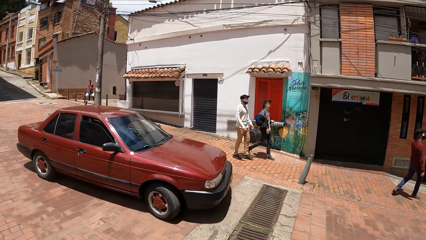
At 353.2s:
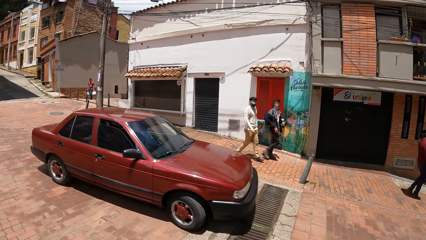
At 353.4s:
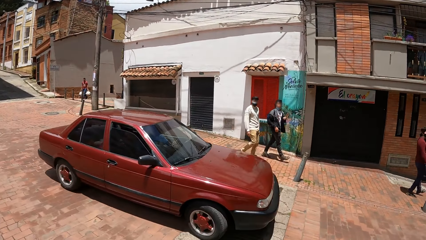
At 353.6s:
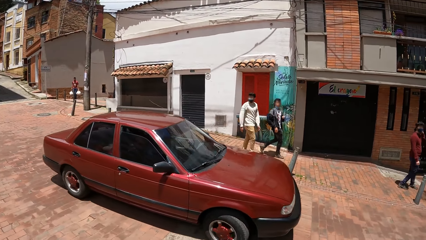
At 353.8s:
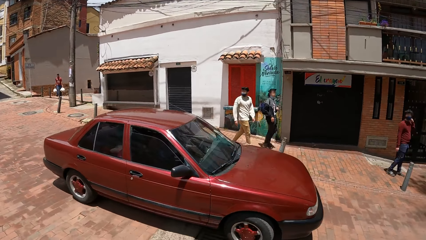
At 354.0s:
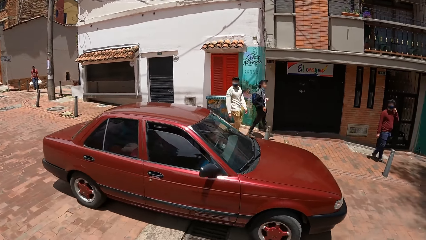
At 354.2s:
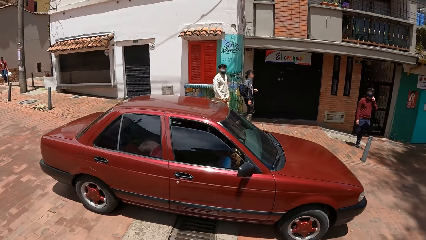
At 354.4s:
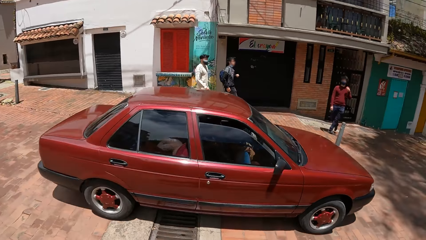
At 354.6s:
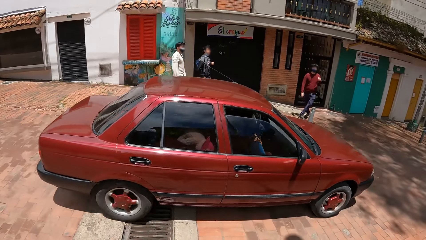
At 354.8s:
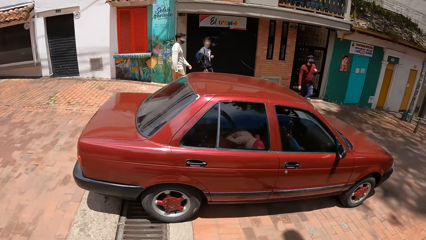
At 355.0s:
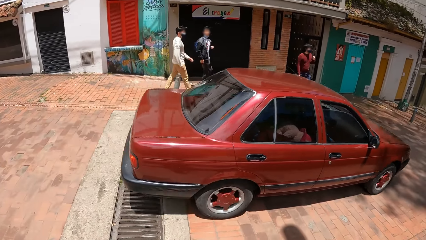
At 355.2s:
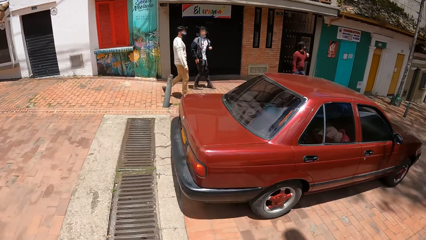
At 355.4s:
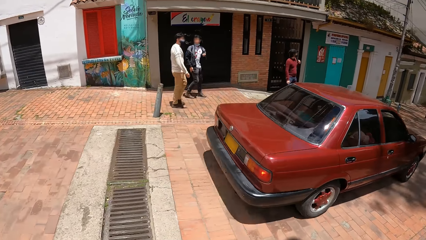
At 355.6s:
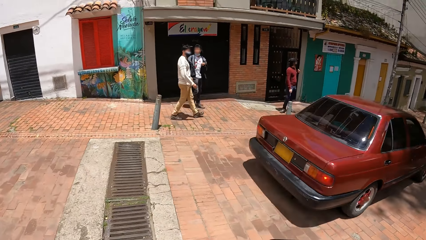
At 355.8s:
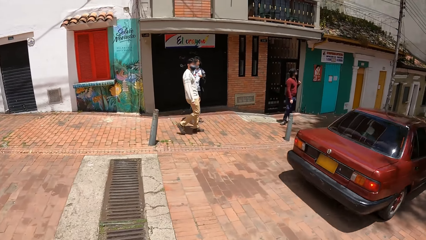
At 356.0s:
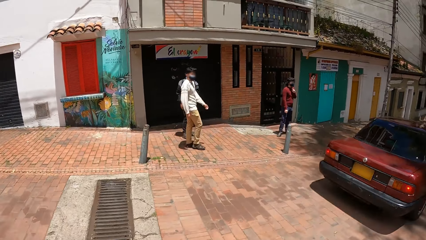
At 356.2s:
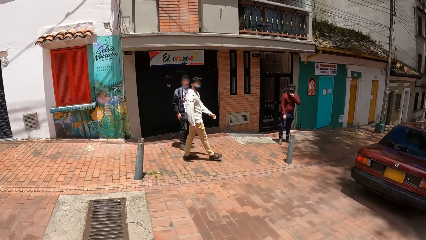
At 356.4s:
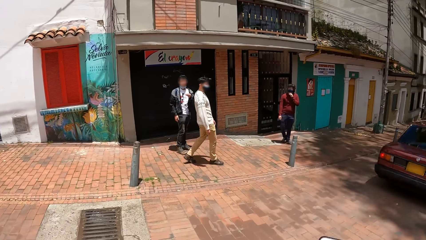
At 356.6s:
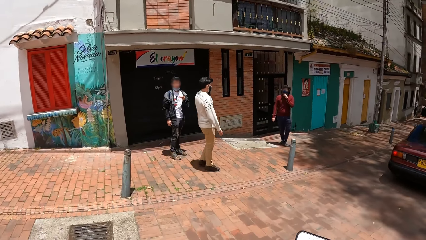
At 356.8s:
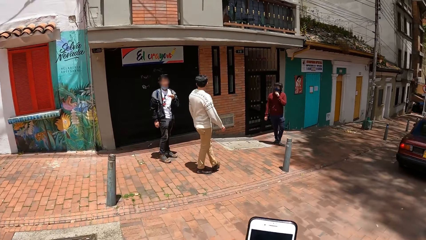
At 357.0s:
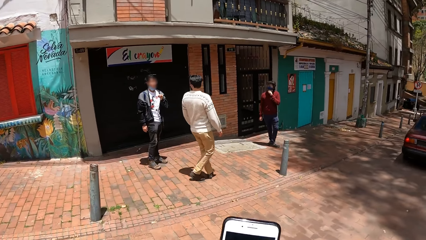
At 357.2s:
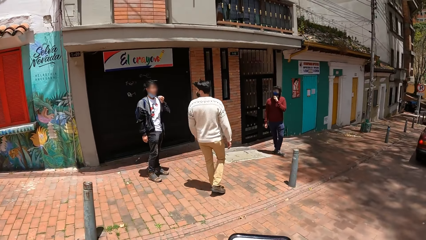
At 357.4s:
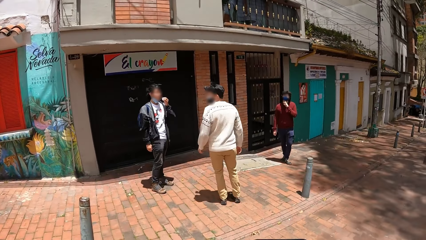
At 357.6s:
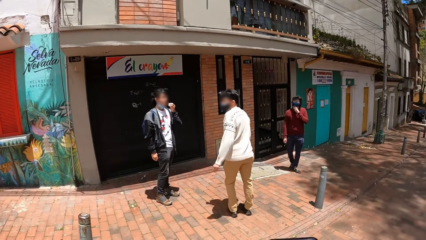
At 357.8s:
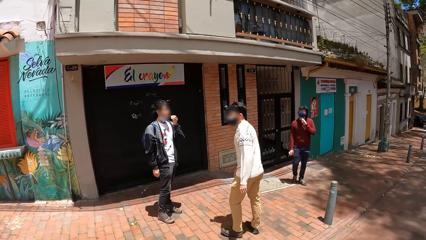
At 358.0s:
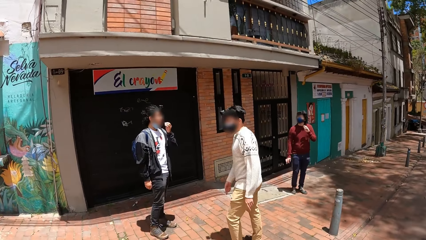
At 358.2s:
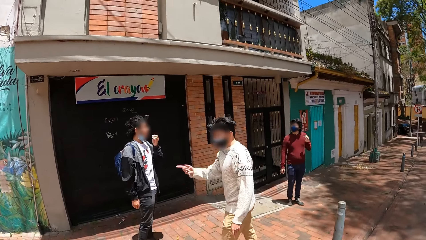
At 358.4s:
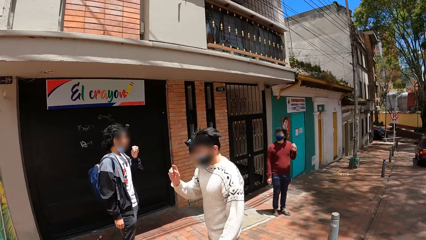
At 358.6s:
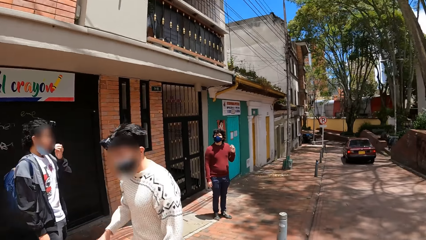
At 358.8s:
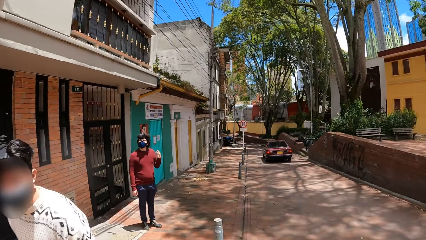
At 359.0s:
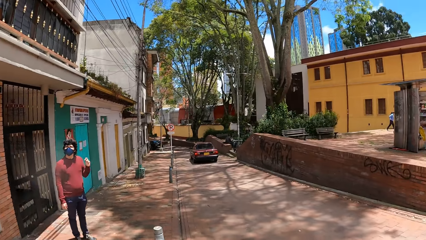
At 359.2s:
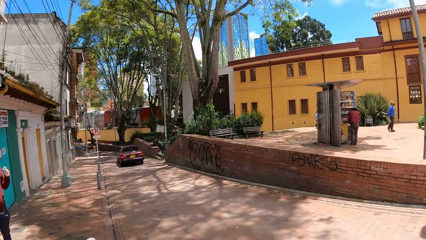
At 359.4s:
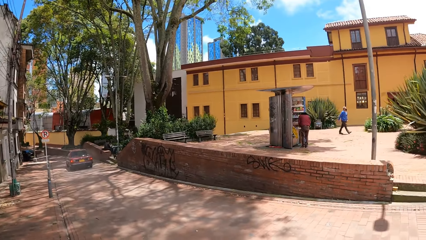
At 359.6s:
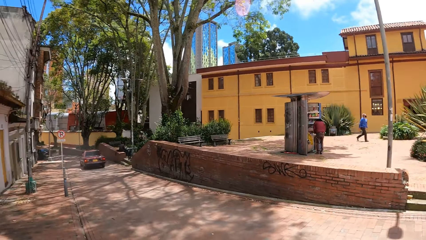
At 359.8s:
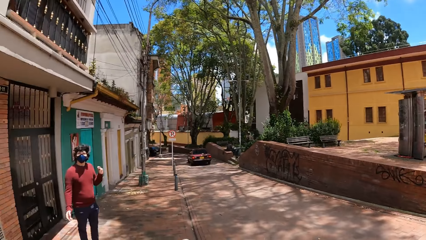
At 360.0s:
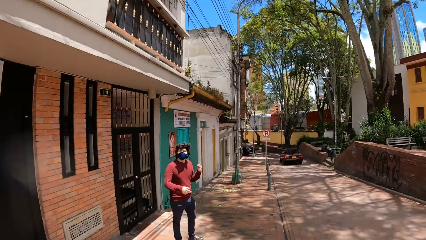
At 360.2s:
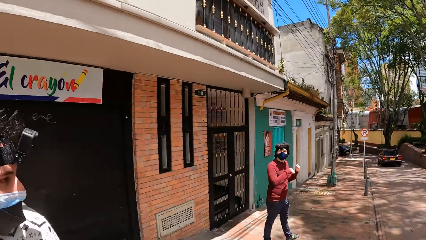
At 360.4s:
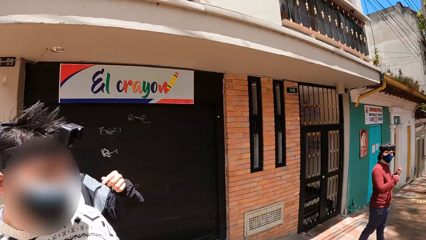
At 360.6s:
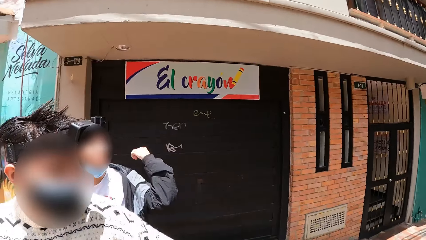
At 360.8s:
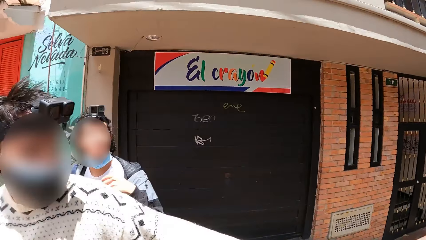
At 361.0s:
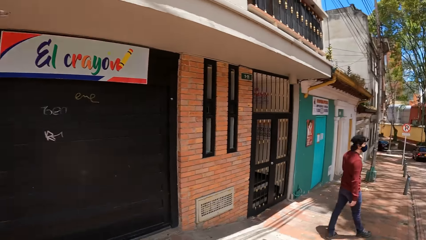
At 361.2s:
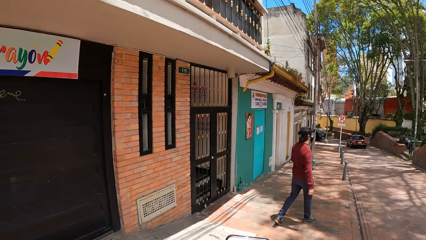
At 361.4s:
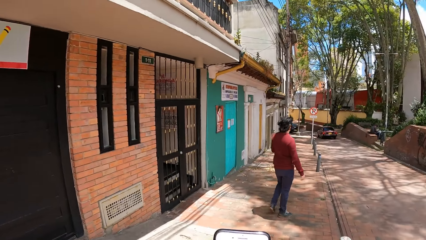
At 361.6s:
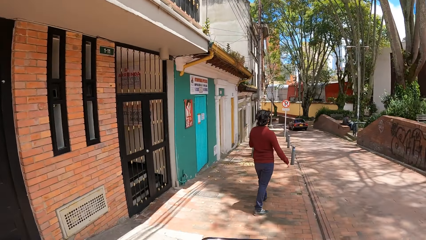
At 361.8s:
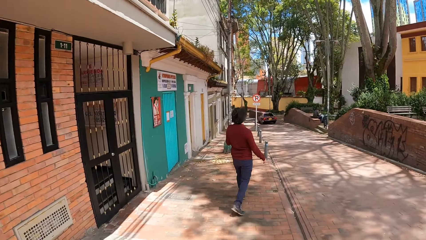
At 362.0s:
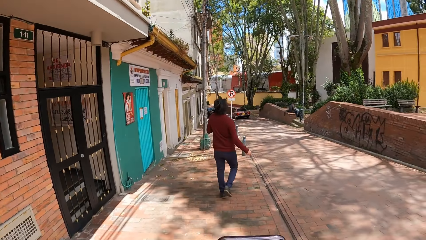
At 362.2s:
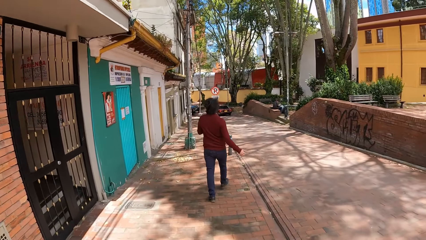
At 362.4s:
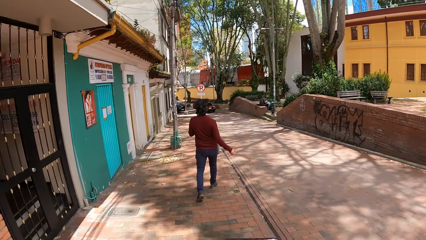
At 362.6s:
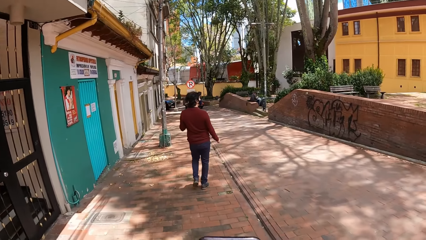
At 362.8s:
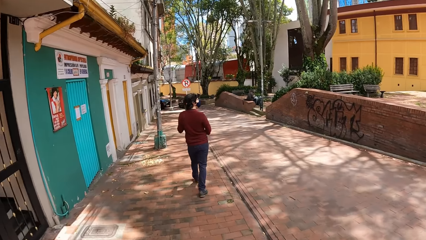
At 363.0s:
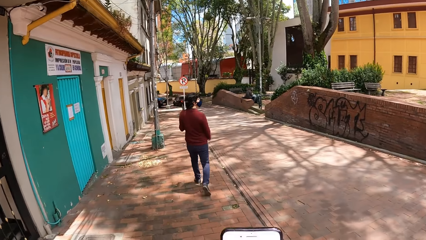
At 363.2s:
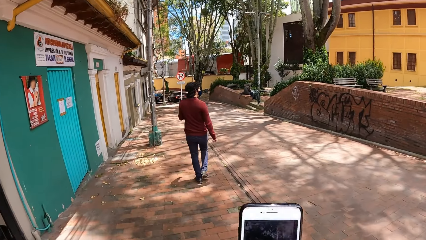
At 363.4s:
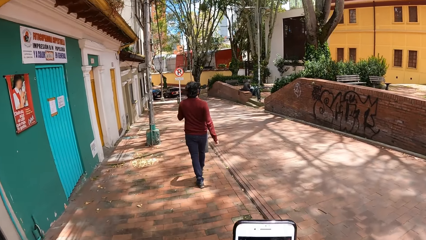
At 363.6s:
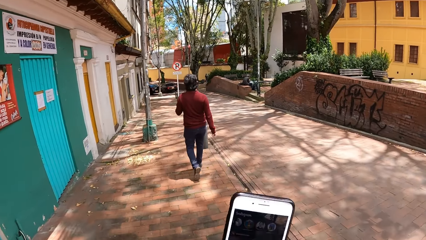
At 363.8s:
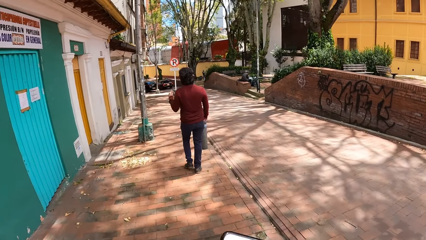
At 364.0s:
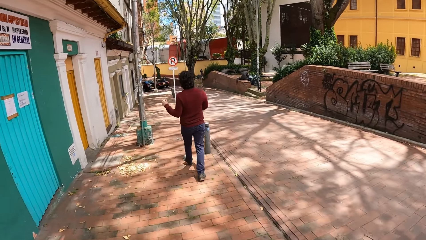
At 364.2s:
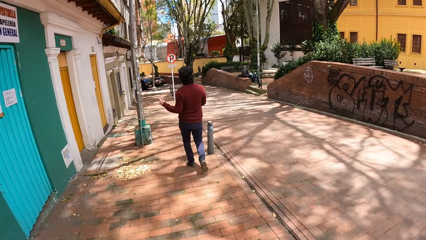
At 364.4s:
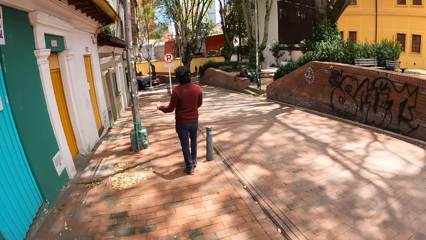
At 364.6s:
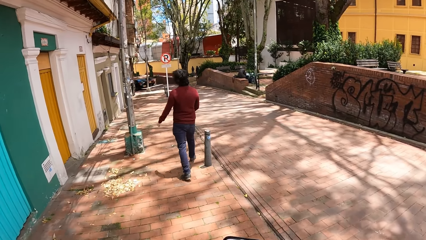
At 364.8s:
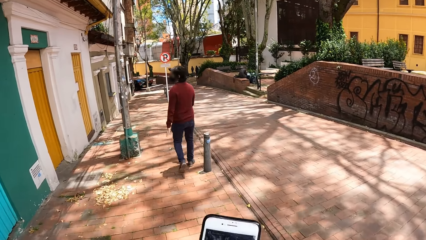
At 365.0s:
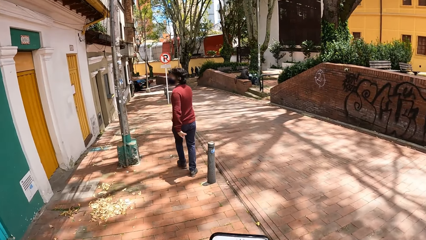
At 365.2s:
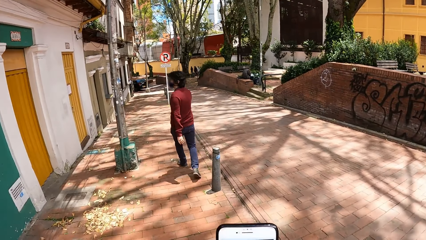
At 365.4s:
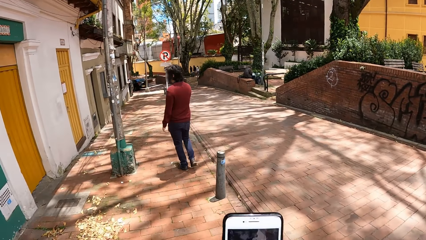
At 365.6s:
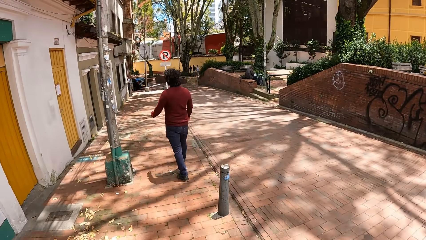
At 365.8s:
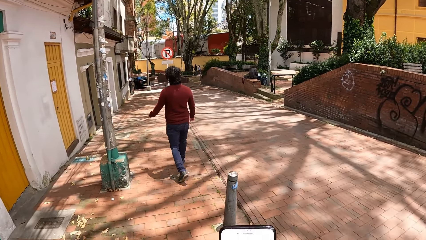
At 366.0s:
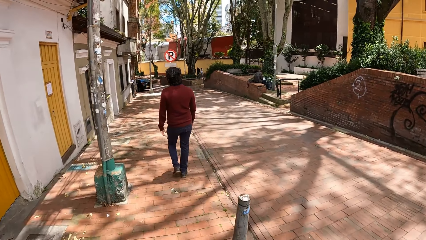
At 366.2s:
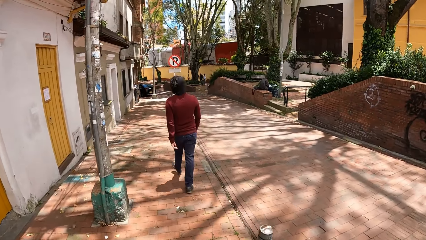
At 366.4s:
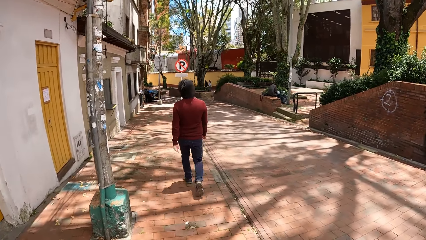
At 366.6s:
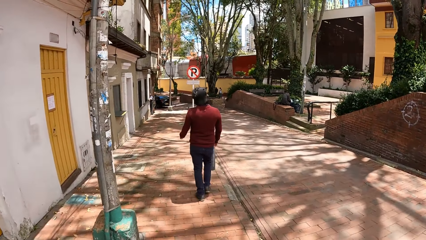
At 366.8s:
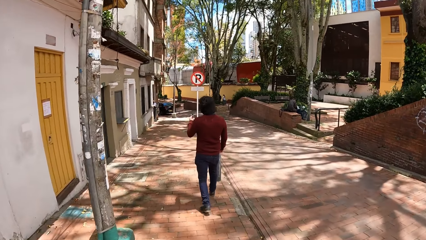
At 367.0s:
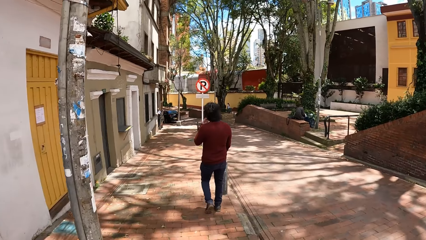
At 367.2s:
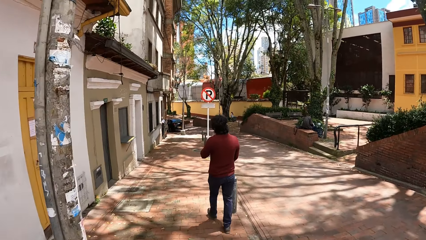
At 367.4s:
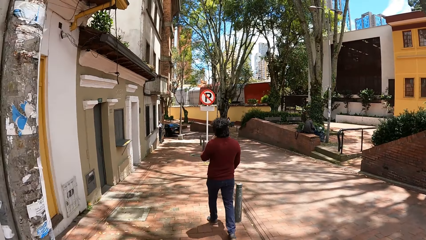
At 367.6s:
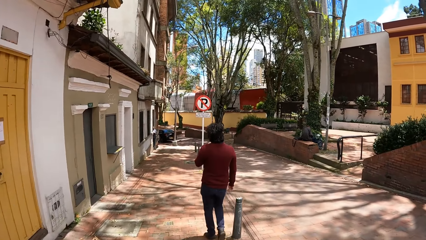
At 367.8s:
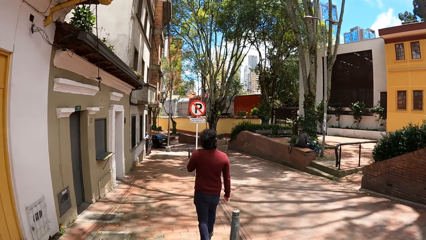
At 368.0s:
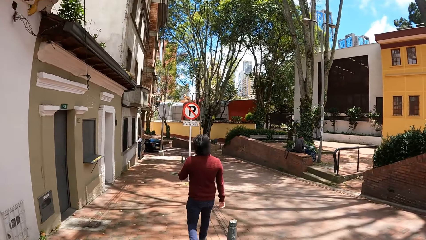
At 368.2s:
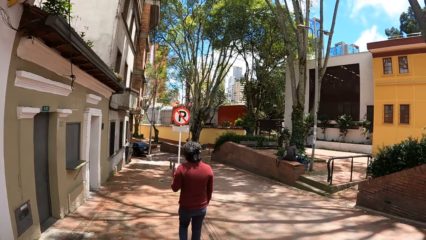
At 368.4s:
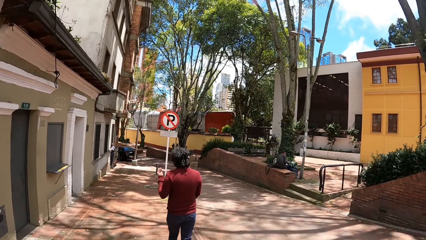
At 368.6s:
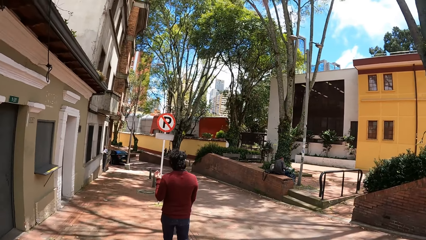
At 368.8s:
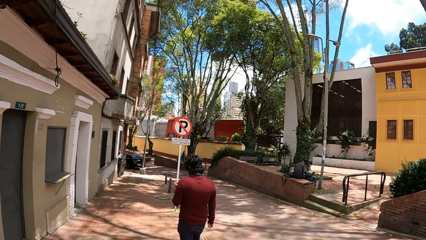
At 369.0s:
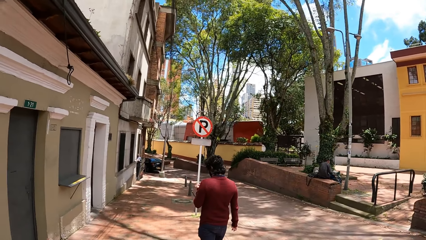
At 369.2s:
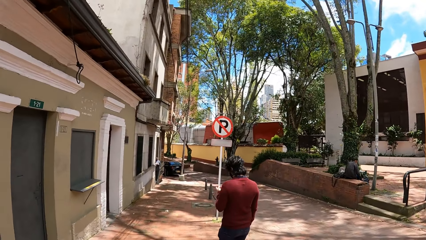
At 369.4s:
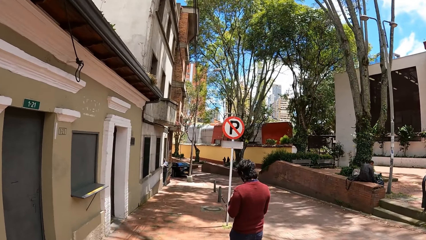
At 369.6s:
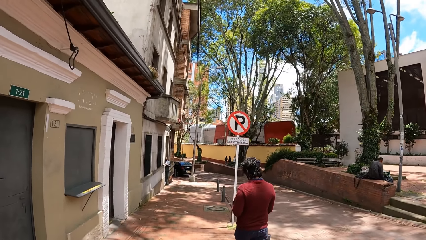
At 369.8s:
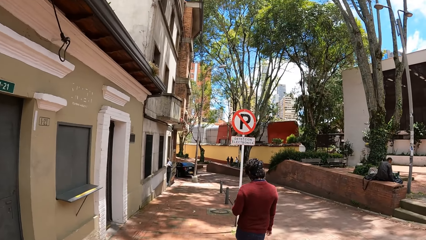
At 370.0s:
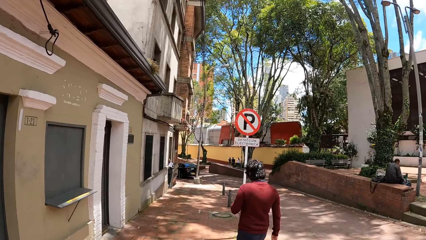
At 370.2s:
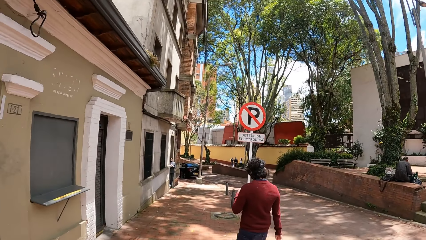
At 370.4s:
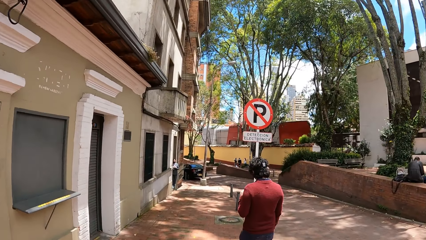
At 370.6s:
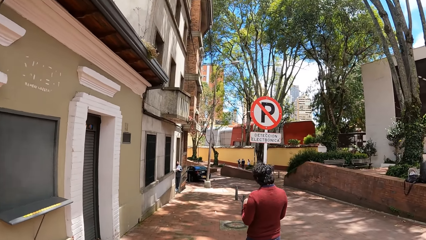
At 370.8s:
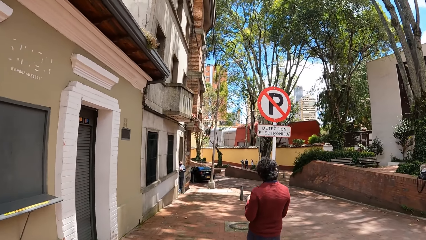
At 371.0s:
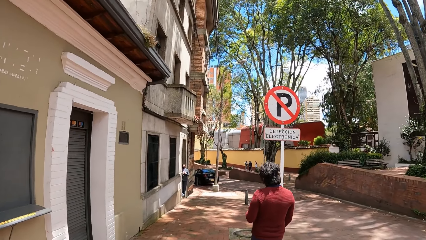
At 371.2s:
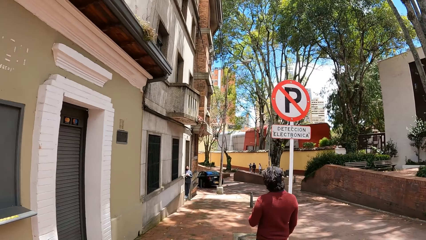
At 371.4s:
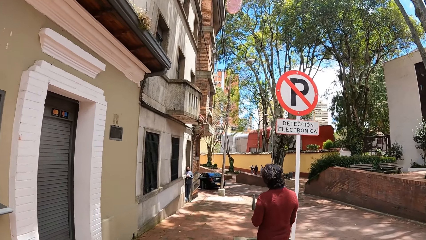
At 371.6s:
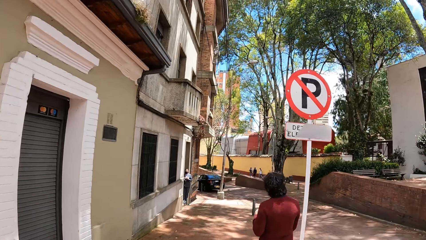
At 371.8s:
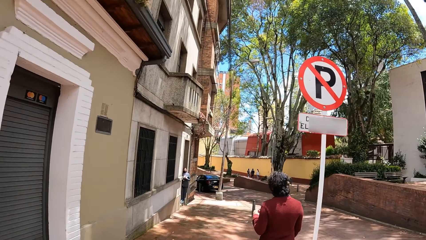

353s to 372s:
A red car drives past the camera wearer. A man converses with the camera wearer. Another man converses with a different man. The camera wearer looks around. Another man walks around the street. The camera wearer walks around the street and uses a phone.
